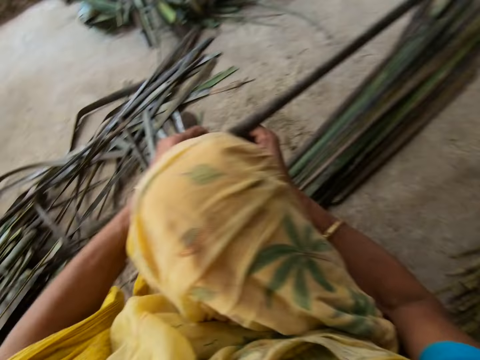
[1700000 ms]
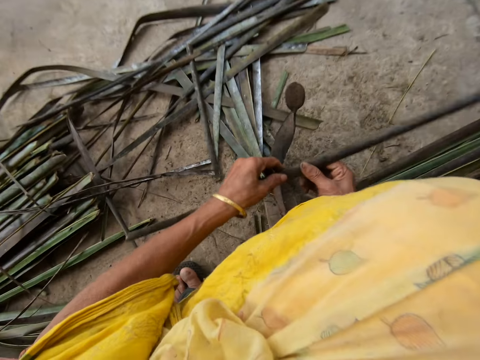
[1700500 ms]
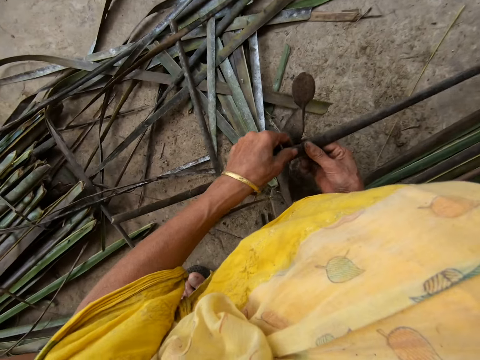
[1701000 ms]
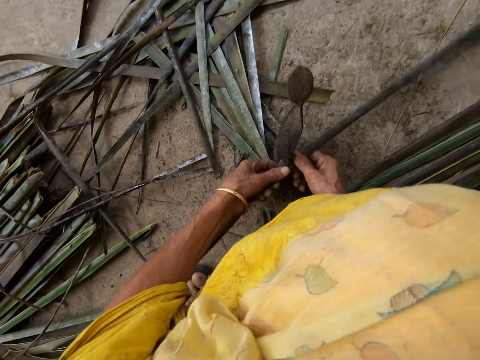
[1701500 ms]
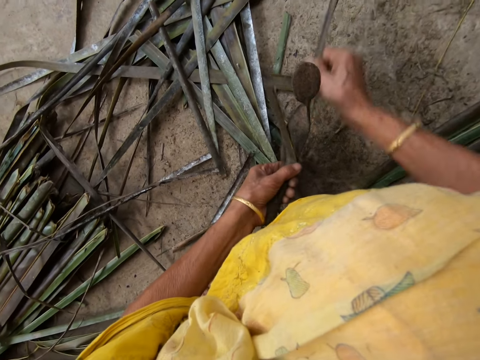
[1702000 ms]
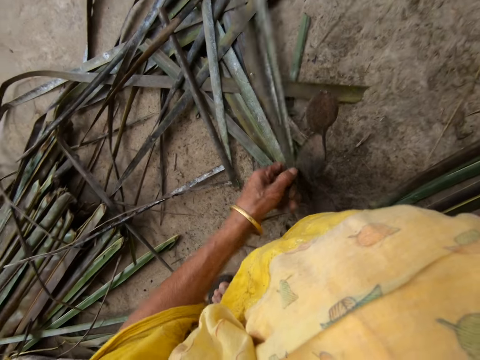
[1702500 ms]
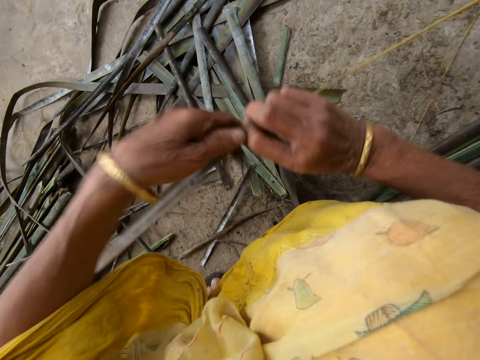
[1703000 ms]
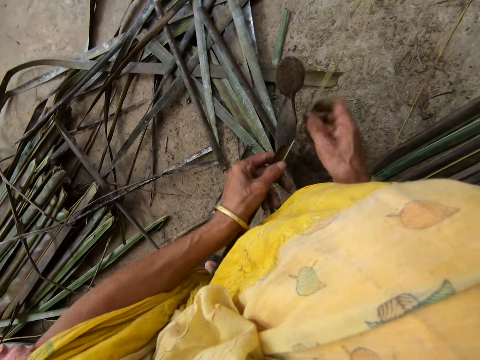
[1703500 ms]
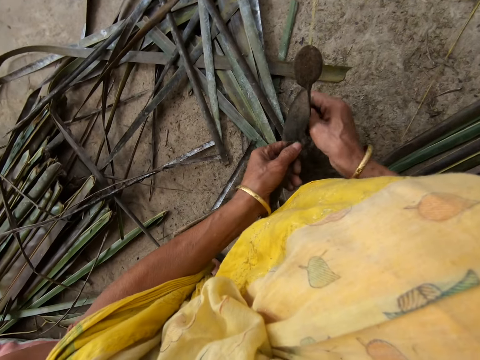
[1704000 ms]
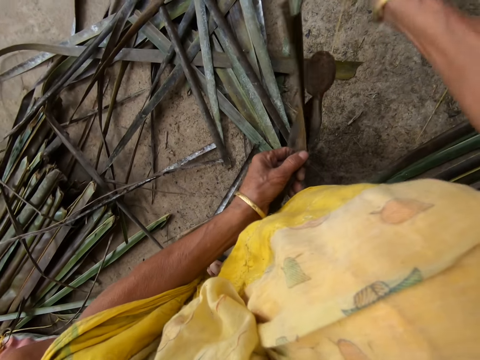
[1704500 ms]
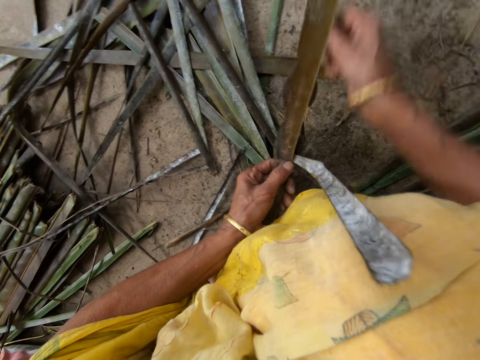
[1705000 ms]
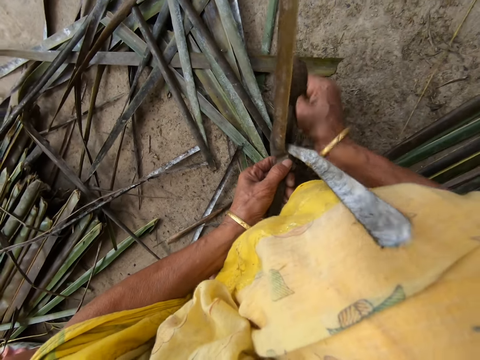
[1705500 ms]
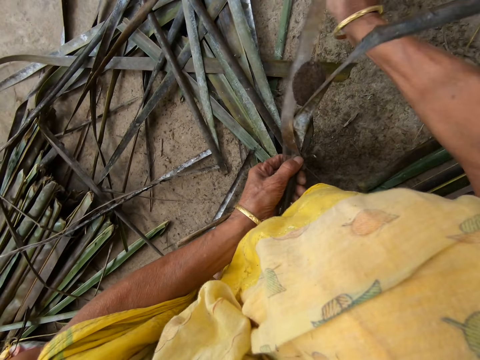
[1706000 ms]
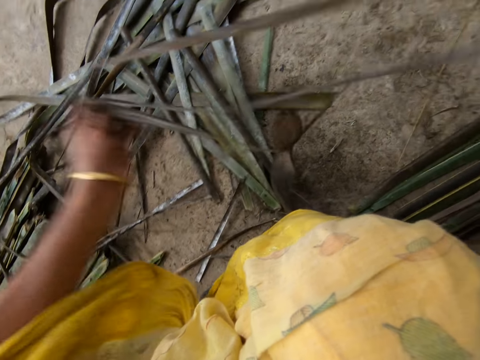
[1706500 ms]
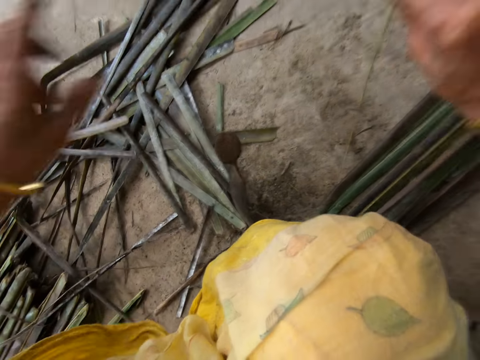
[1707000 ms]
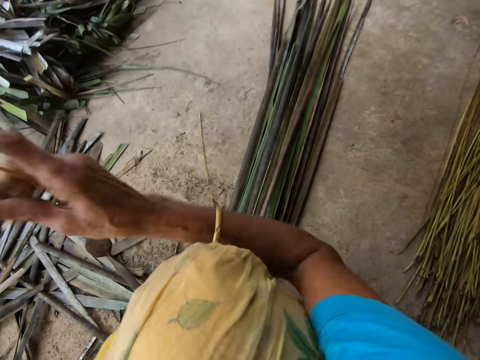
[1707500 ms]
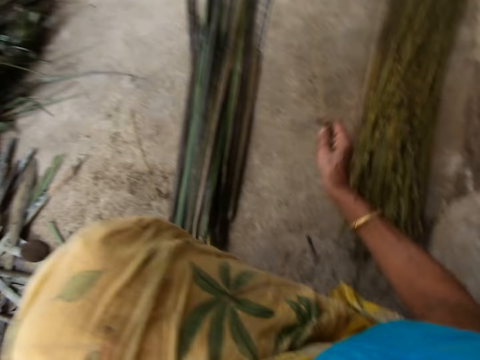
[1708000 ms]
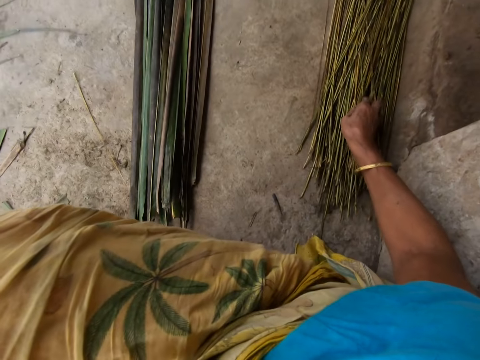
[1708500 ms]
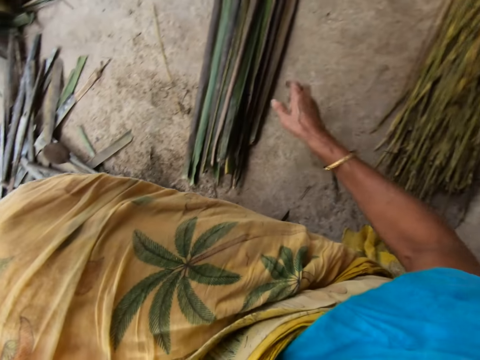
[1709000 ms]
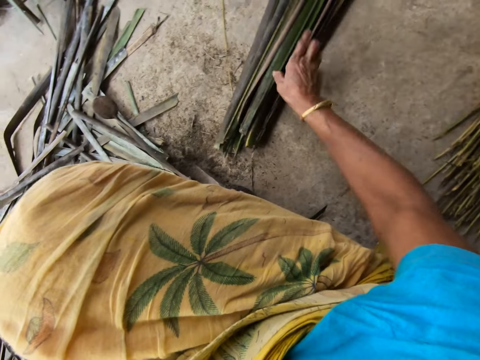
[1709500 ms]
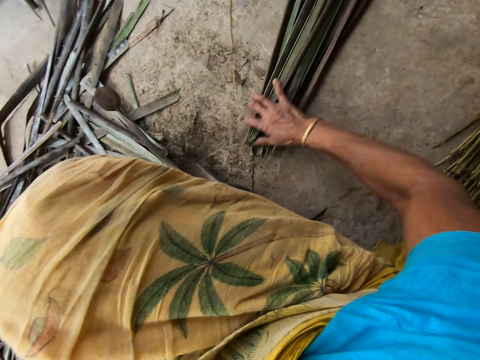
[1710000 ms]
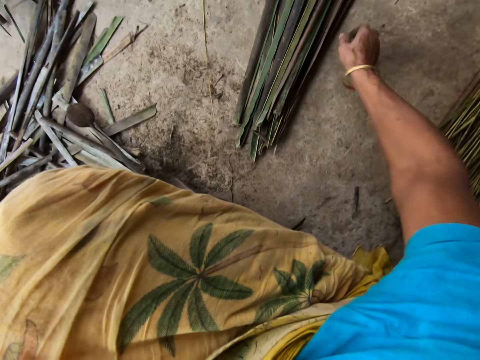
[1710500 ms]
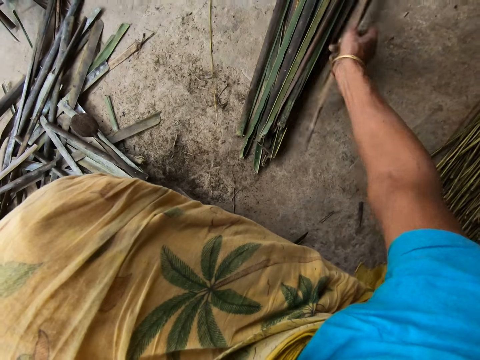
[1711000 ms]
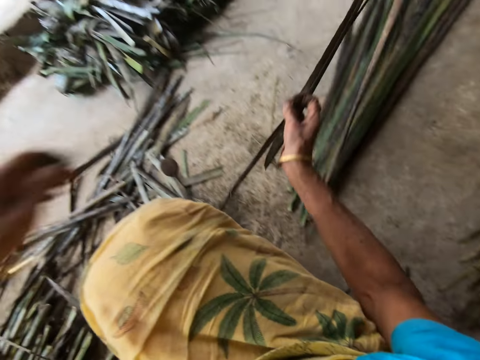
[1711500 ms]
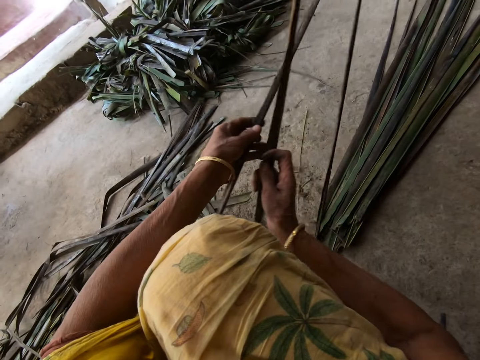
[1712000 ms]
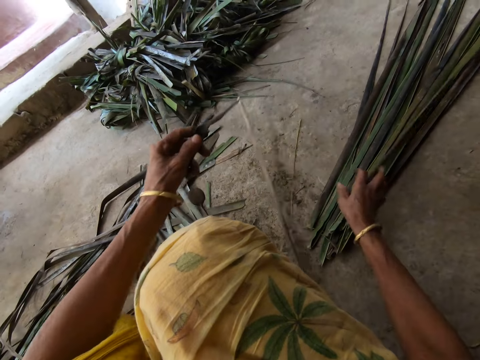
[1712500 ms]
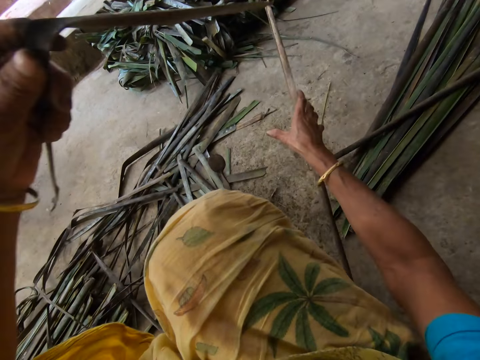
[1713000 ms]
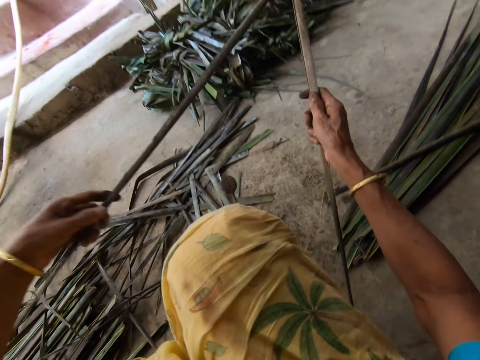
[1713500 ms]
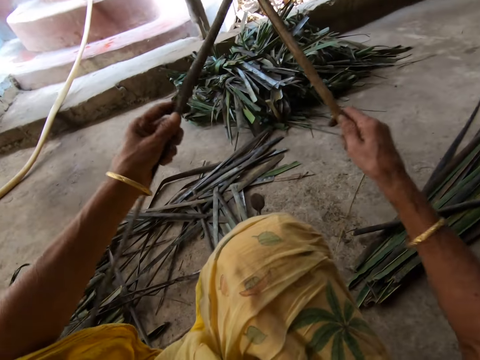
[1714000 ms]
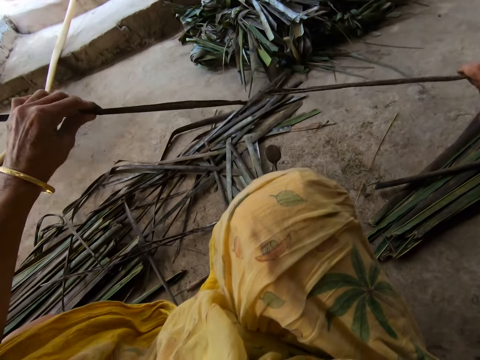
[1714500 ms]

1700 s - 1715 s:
The camera wearer trims a leaflet or coconut leaf from a stick or coconut leaf midrib with the sharp-edged iron rod or vegetable cutter on the floor. She pulls the midrib on the coconut leaf. She reaps the coconut leaf off the midrib on the vegetable cutter. She pulls the midrib on the coconut leaf. She drops the stick on the floor with her right hand. She picks up the leaflet from the floor with her right hand. She drops the coconut leaf on the floor. She tears the coconut leaves apart.

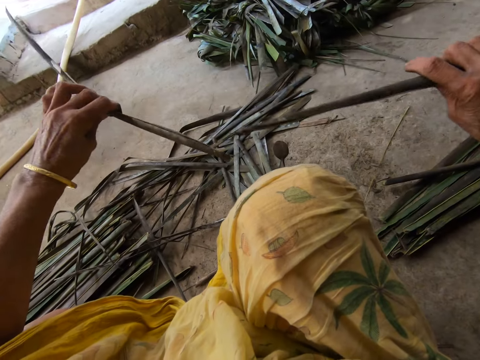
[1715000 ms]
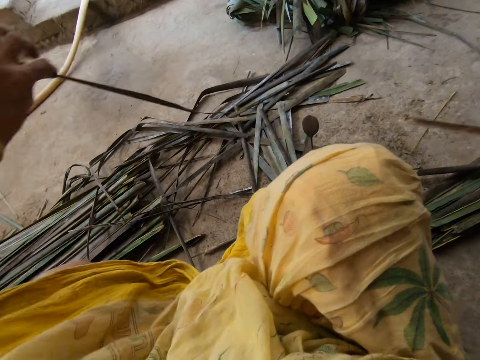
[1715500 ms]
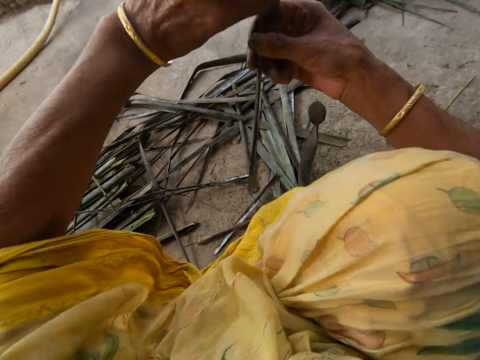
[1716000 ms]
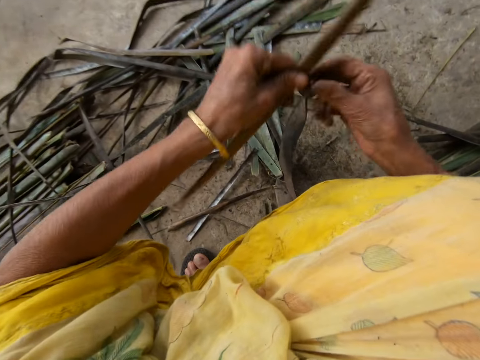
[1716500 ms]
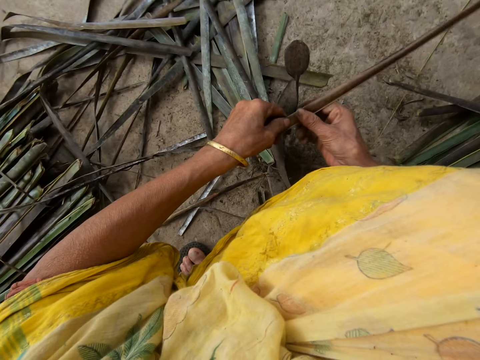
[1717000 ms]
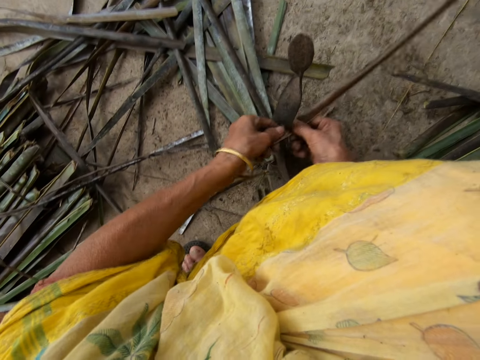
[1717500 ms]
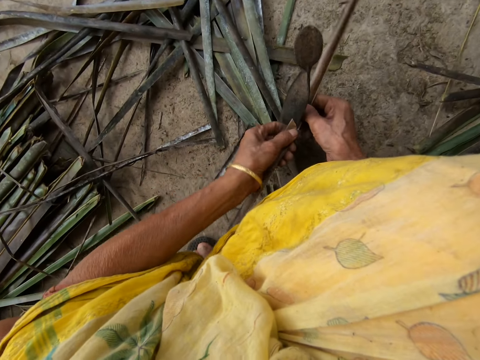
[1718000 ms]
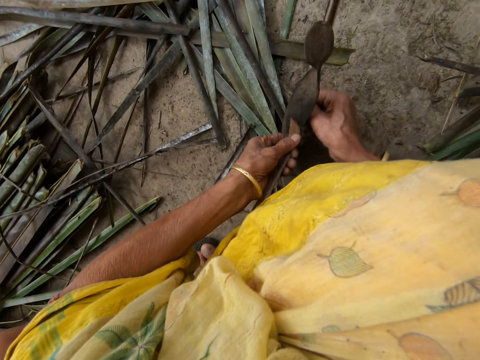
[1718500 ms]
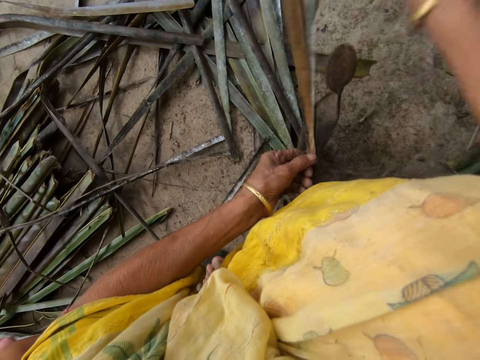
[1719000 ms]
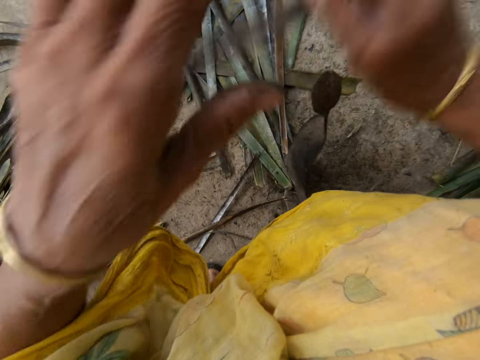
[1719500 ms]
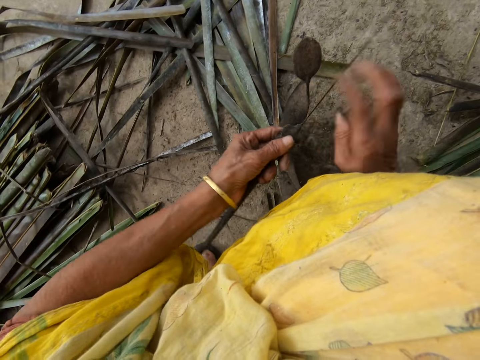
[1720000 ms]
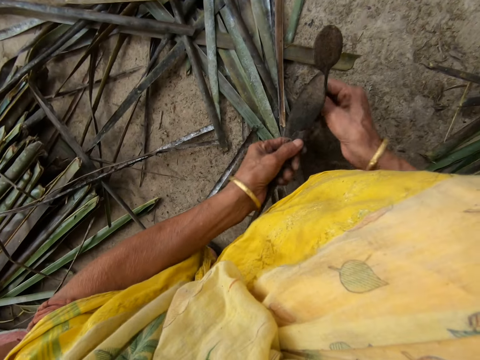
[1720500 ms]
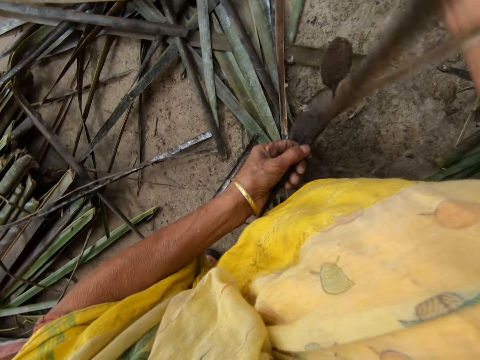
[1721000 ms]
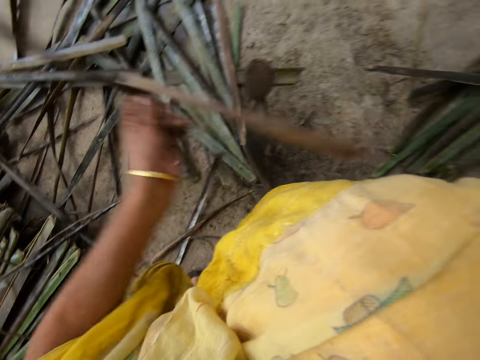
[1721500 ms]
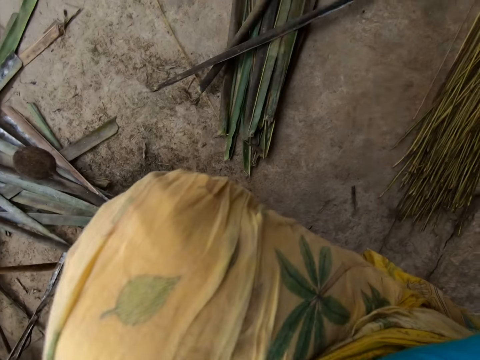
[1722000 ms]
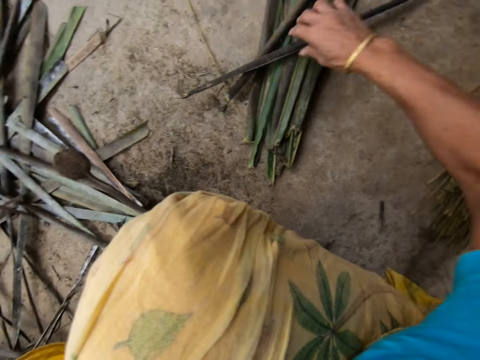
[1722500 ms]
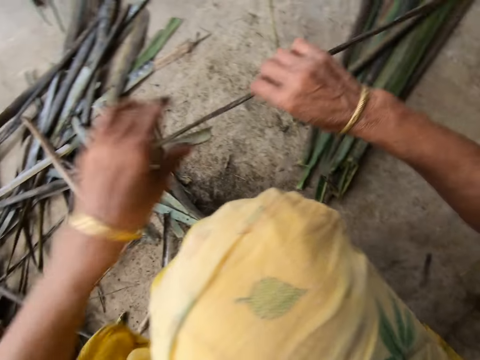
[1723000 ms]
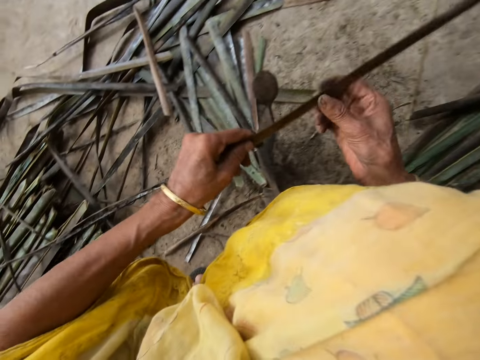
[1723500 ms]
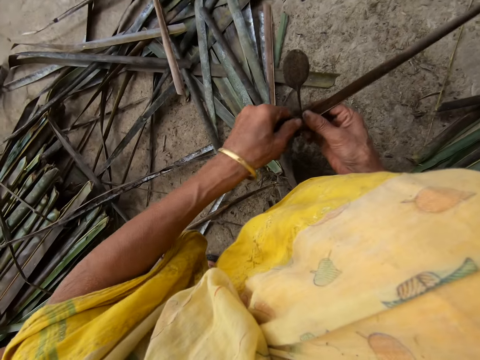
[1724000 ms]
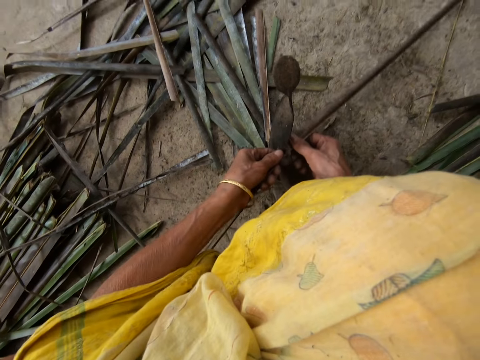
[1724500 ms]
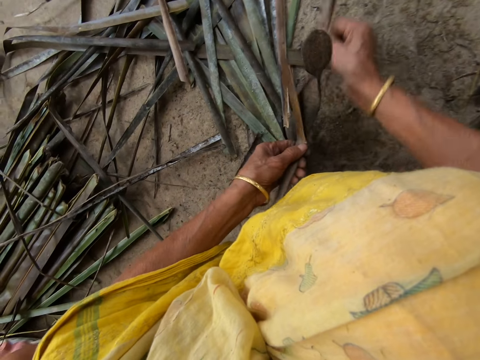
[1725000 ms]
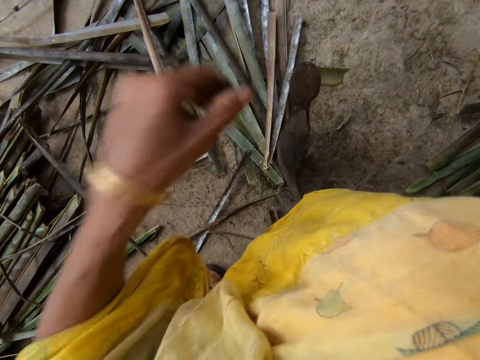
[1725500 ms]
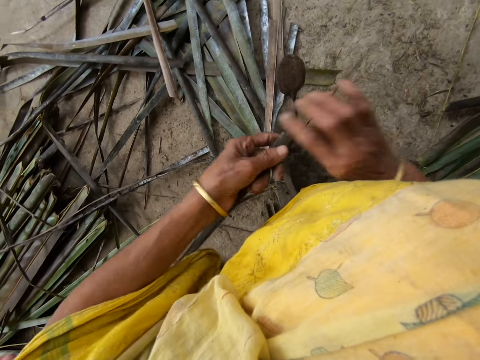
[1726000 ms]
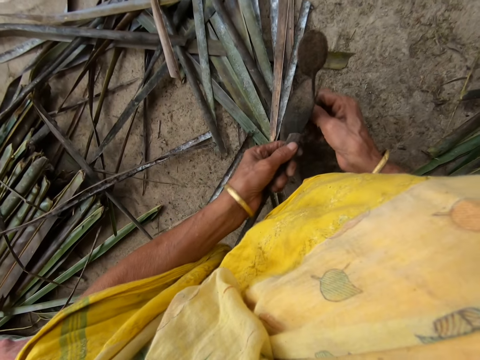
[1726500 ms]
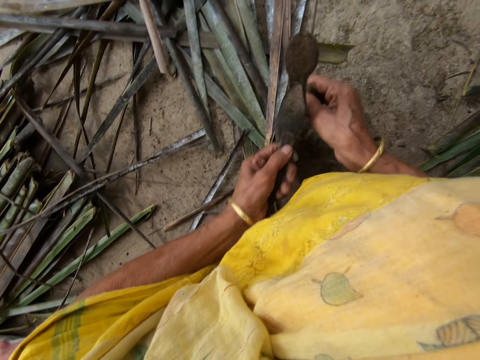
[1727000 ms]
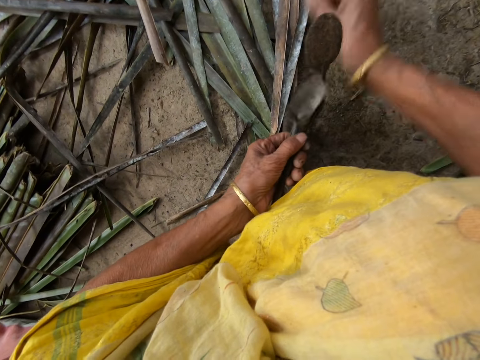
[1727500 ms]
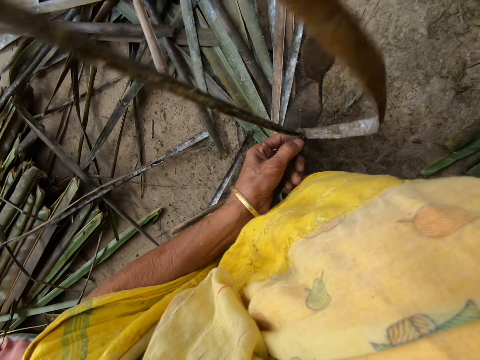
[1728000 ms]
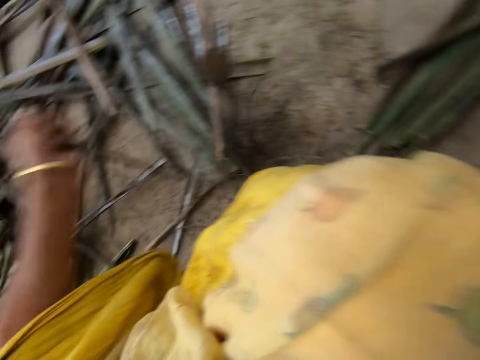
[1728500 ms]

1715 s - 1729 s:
The camera wearer trims a leaflet or coconut leaf from a stick or coconut leaf midrib with the sharp-edged iron rod or vegetable cutter on the floor. She pulls the midrib on the coconut leaf. She reaps the coconut leaf off the midrib on the vegetable cutter. She drops the stick on the floor with her right hand. She picks up the leaflet from the floor with her right hand. She trims the leaflet from the stick with the sharp-edged iron rod on the floor. She pulls the midrib on the coconut leaf. She reaps the coconut leaf off the midrib on the vegetable cutter. She pulls the midrib on the coconut leaf.
